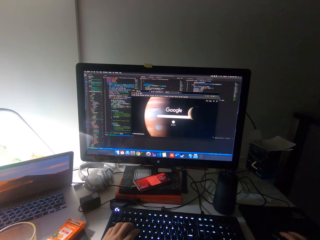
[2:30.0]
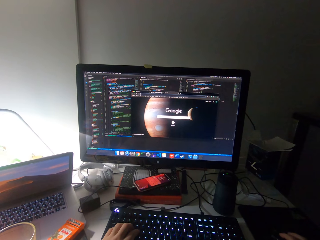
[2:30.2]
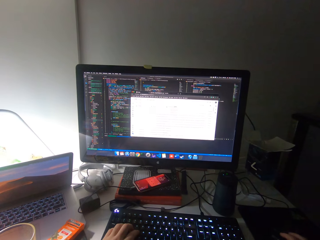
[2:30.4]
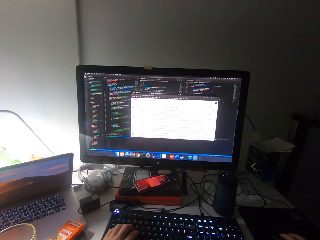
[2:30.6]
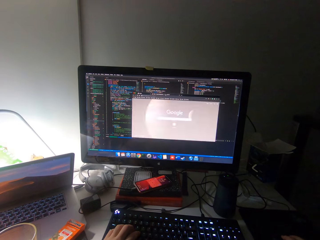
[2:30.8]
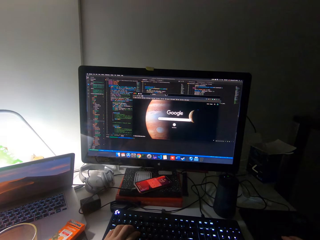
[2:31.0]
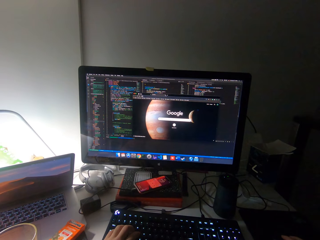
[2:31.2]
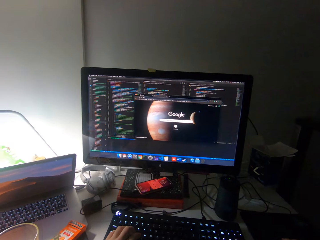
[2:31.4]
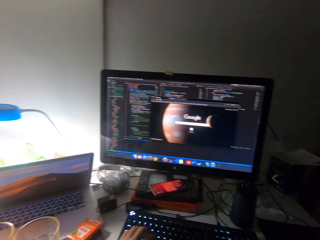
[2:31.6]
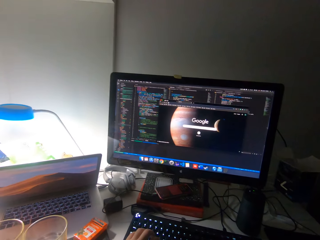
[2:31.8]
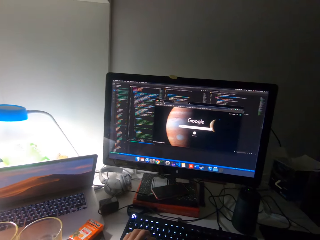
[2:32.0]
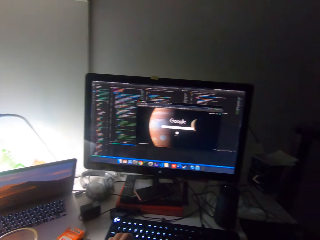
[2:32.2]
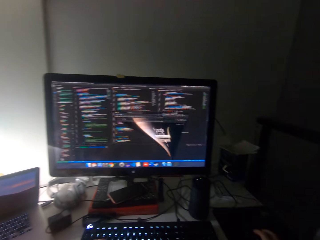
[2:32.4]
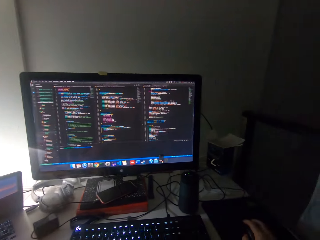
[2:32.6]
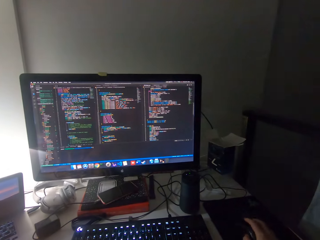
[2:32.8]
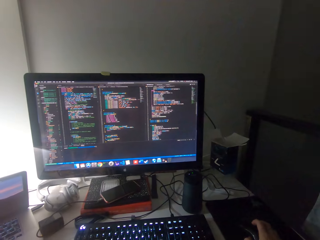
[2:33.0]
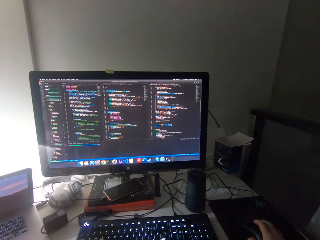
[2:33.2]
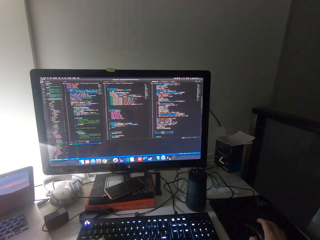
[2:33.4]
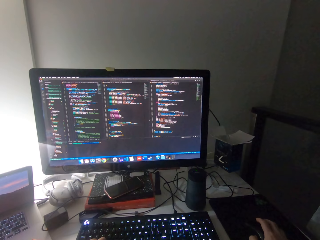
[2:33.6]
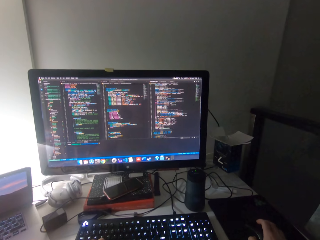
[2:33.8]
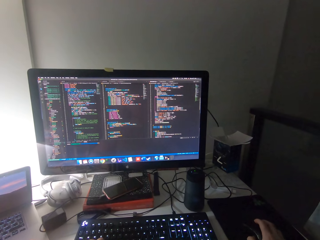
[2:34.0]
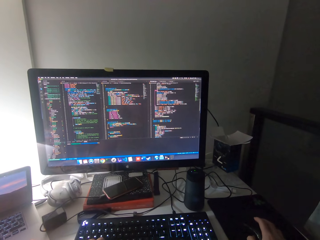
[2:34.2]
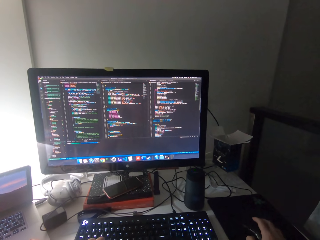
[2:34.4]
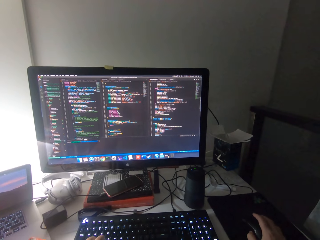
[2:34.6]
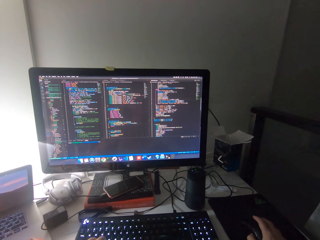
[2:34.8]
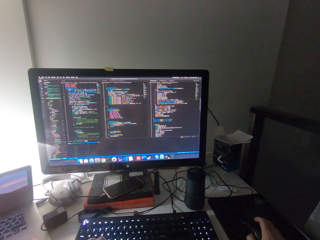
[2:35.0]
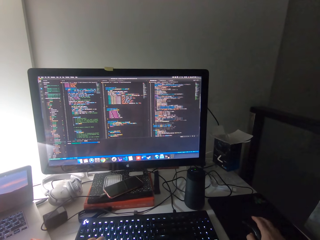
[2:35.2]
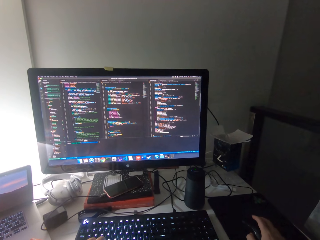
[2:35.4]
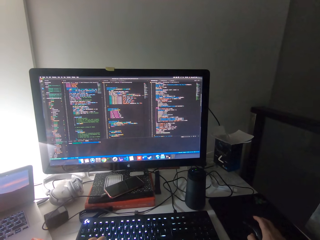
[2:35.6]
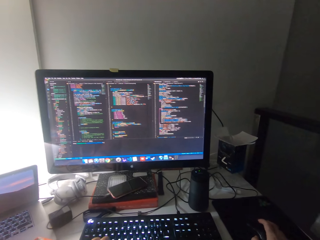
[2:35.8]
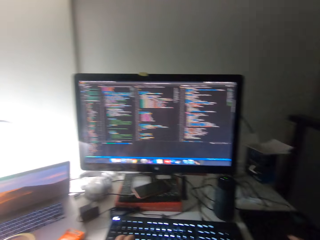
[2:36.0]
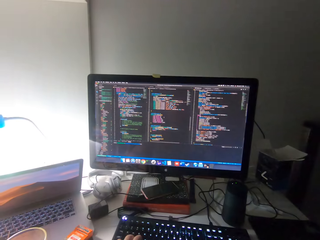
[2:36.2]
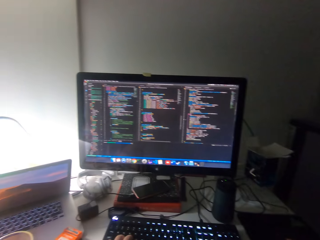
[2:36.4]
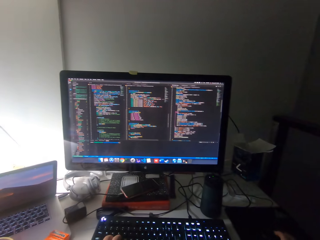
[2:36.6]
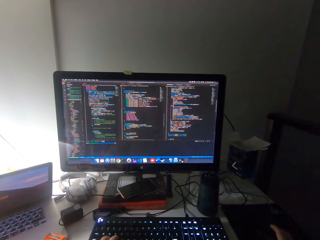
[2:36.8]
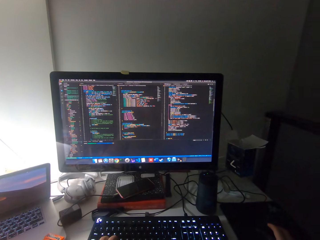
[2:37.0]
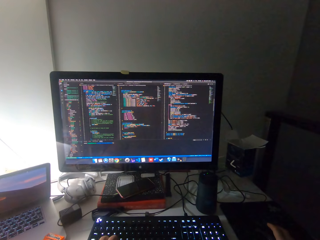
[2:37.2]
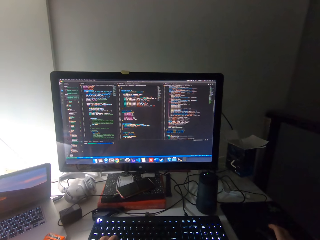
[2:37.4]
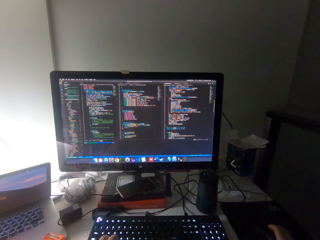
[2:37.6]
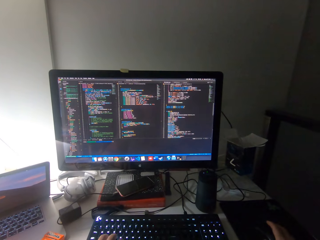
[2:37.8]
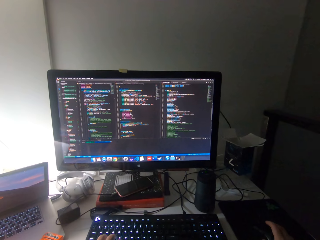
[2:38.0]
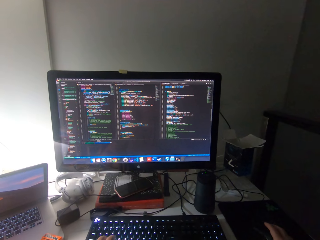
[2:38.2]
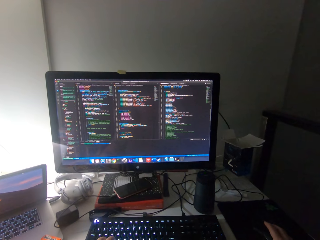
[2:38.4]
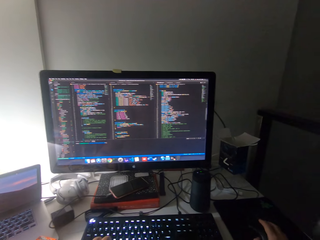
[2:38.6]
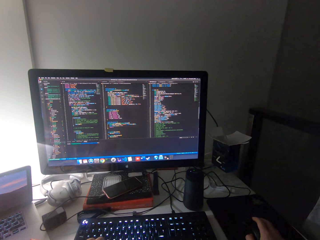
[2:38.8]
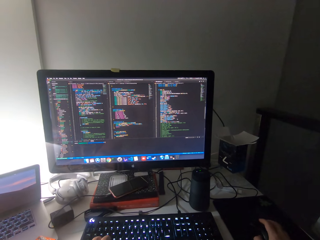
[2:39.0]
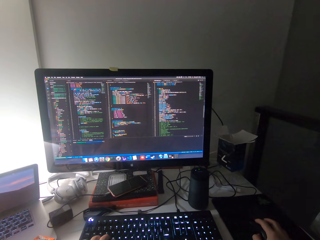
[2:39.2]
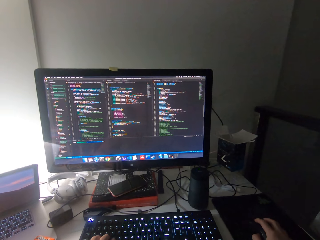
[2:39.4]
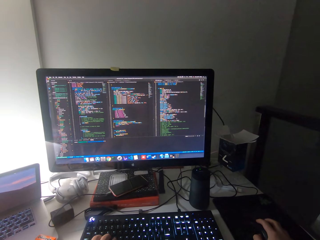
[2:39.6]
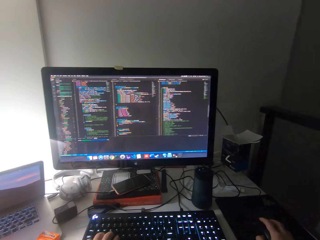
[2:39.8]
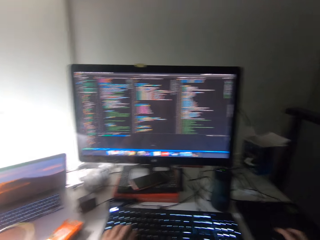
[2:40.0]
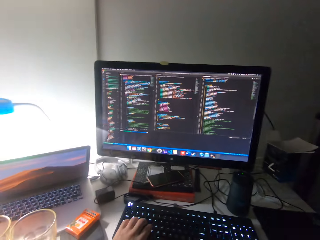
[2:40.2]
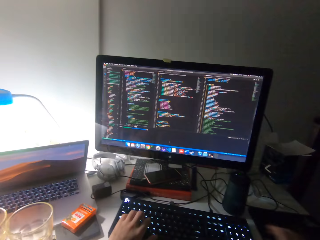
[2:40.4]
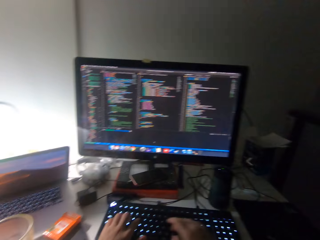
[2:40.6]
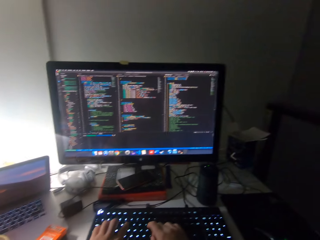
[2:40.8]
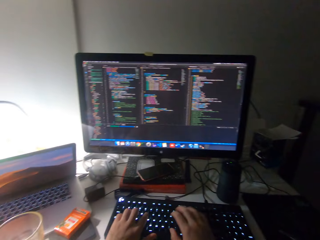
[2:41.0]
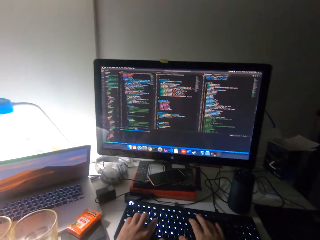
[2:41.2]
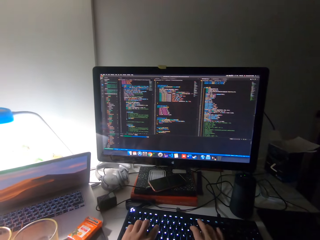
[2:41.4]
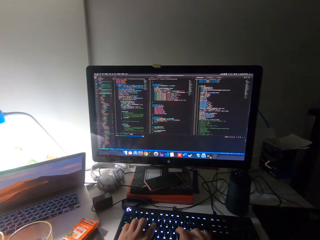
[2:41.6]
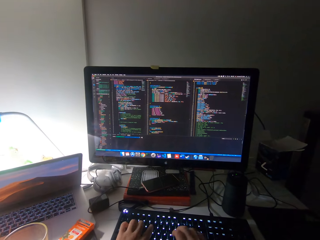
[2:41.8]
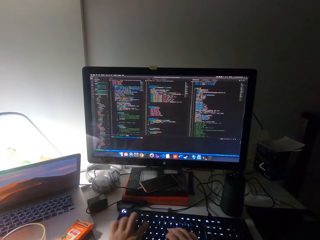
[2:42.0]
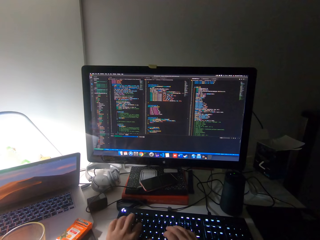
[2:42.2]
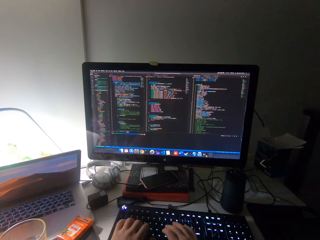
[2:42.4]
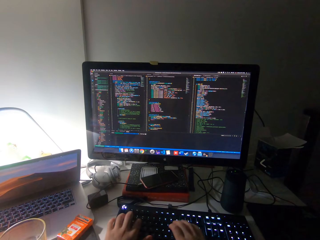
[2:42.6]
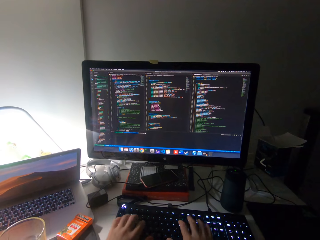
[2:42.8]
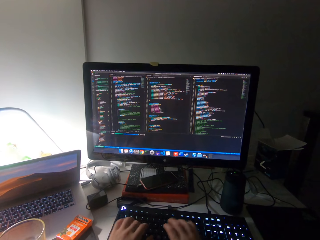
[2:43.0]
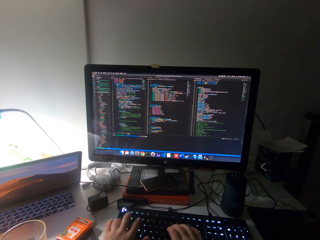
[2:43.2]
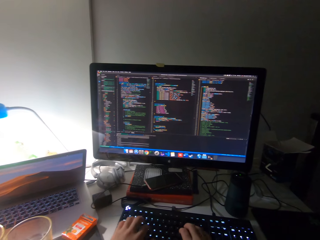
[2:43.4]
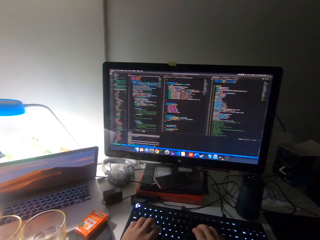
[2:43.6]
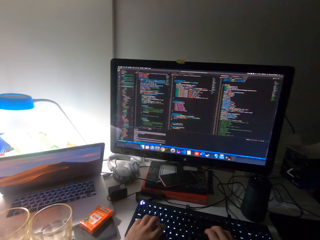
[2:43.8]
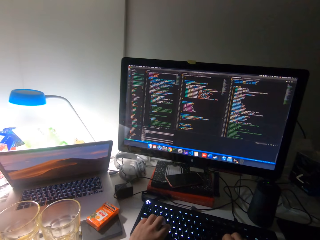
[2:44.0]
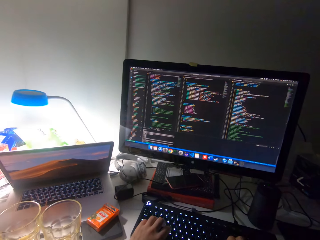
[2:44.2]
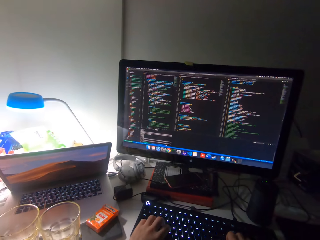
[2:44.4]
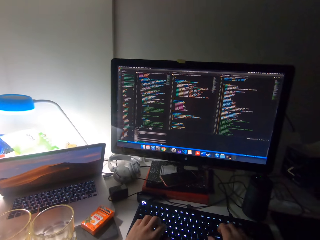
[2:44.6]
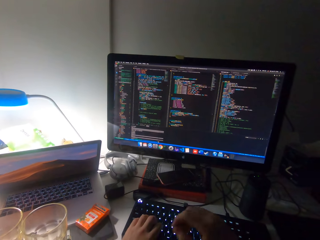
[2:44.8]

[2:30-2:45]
The camera wearer clicks the mouse. They type on the keyboard.

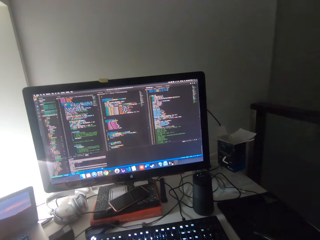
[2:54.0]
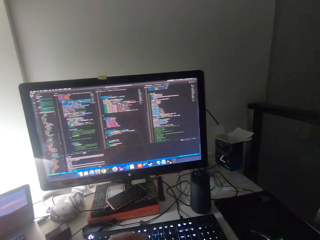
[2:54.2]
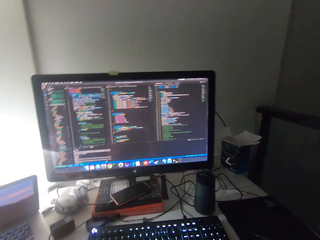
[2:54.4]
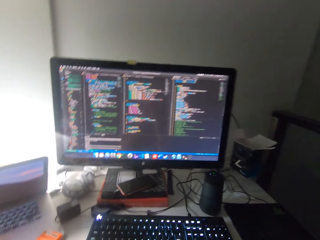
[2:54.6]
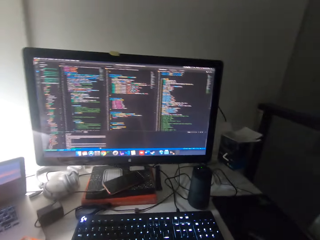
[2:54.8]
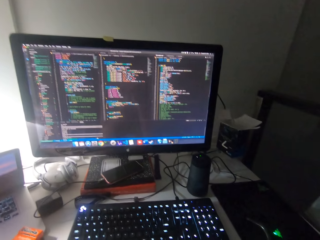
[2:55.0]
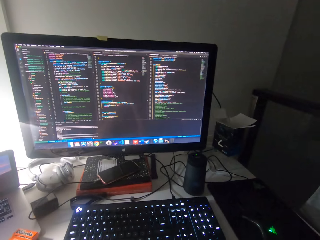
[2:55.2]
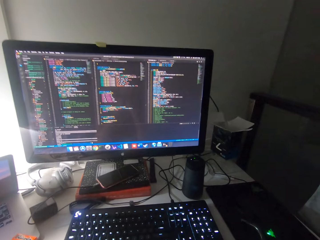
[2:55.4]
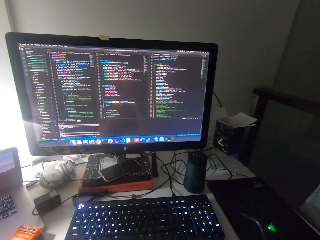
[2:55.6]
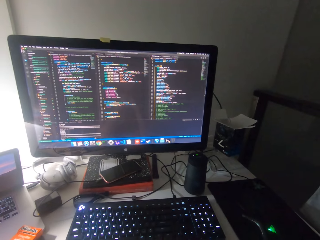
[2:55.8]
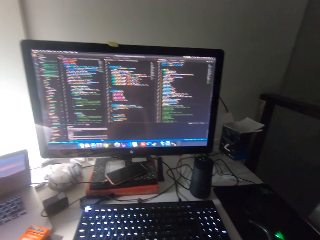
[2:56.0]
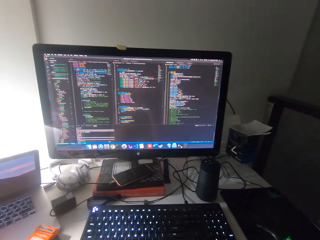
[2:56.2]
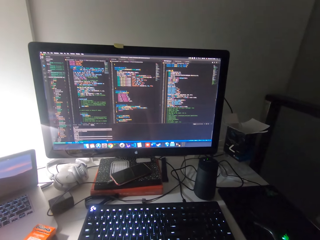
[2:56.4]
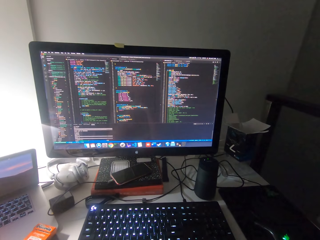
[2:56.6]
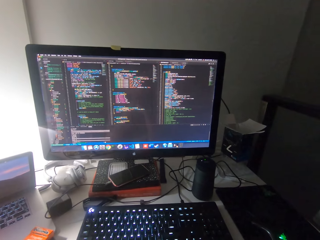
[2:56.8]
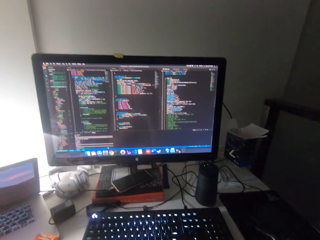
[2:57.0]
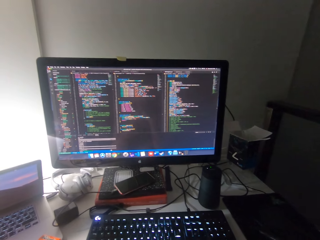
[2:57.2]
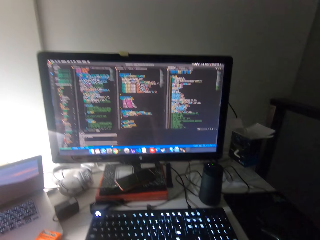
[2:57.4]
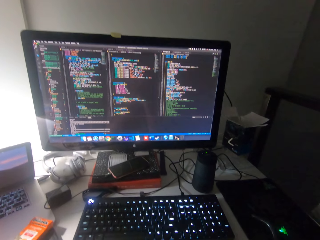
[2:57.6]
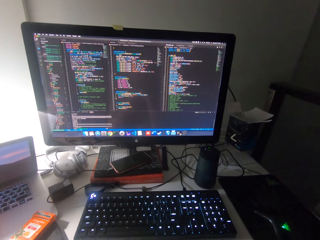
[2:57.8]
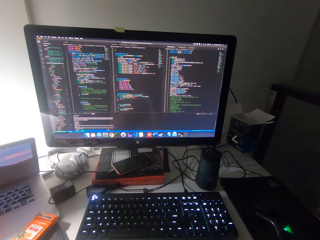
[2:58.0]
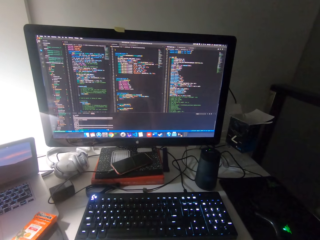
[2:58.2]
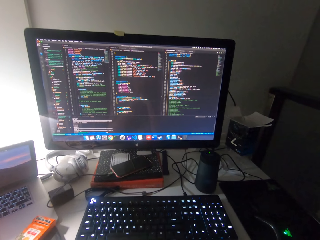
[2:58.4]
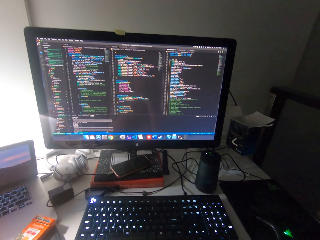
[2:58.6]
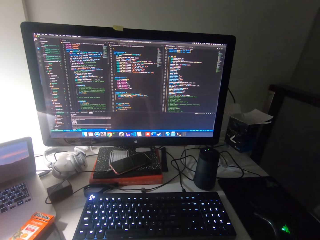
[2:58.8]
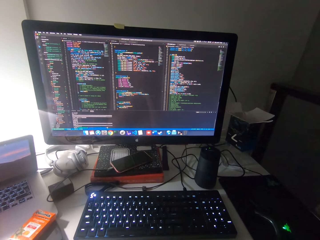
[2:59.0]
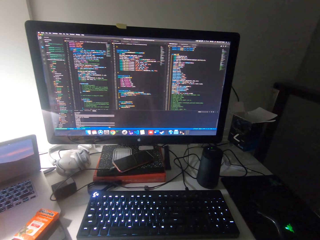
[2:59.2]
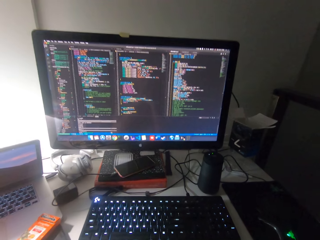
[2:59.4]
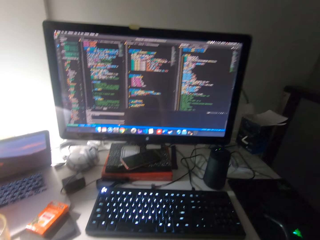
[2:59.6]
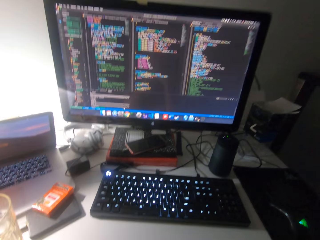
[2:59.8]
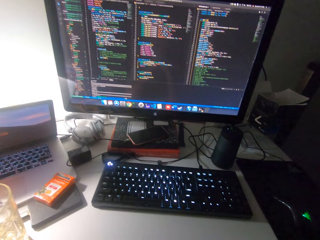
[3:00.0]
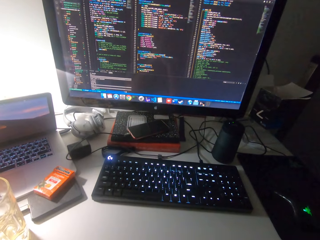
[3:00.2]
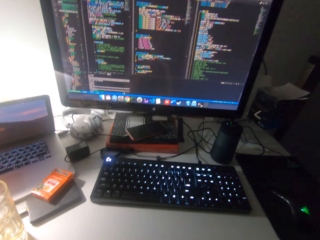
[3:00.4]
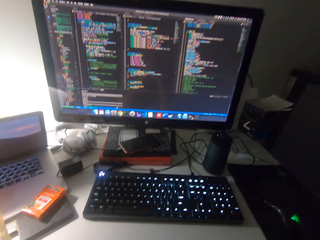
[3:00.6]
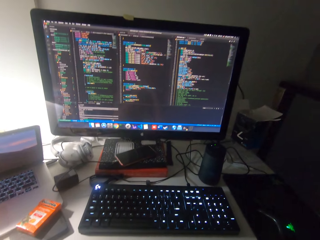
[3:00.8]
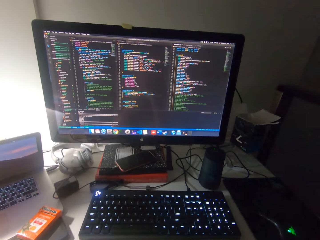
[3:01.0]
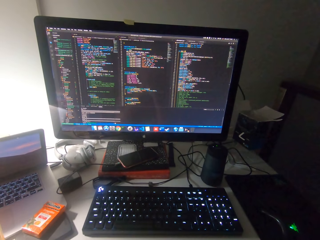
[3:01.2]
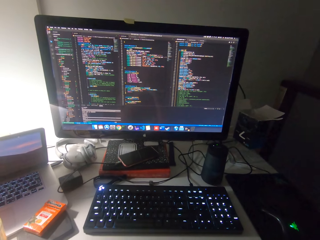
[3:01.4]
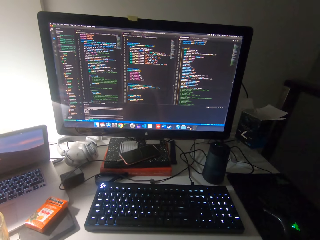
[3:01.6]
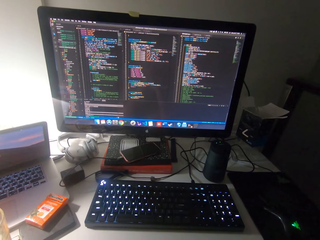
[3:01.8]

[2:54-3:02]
The camera wearer looks at the computer.
